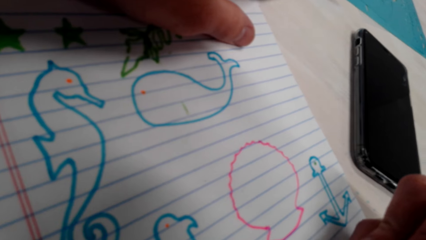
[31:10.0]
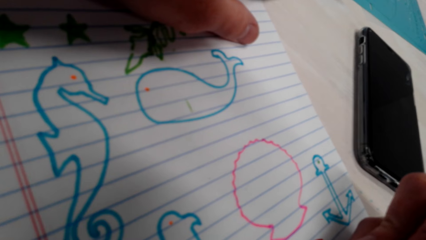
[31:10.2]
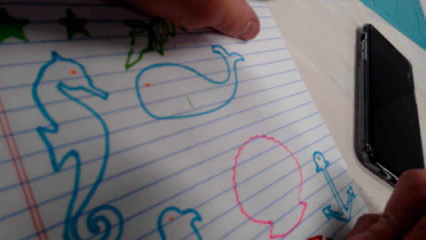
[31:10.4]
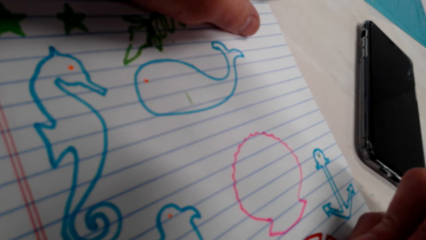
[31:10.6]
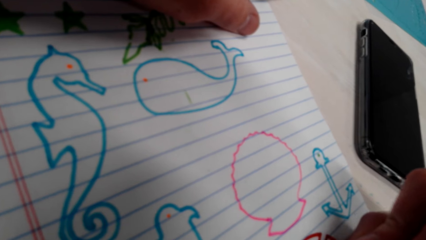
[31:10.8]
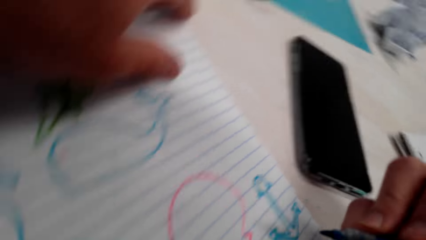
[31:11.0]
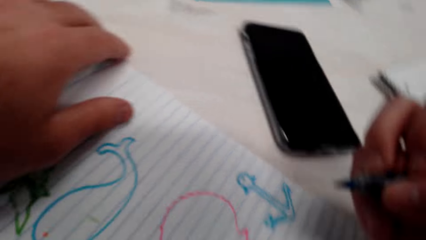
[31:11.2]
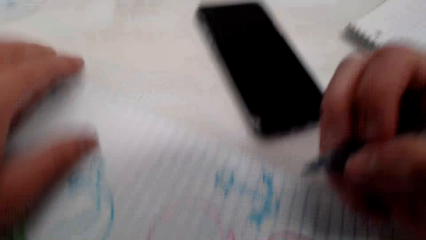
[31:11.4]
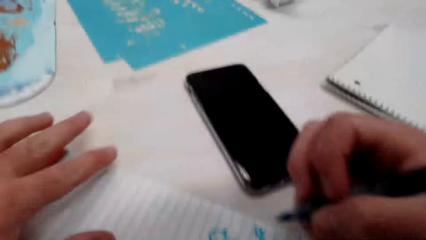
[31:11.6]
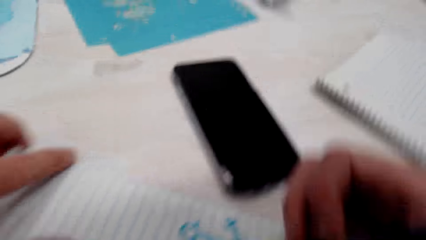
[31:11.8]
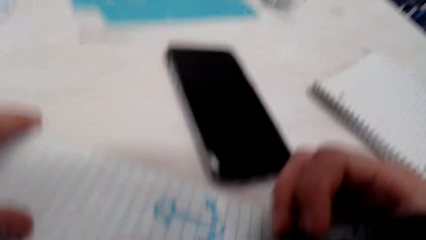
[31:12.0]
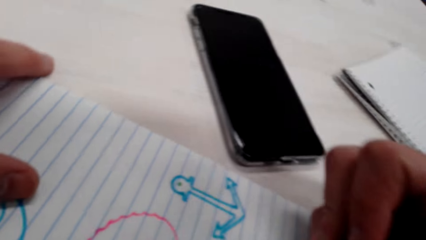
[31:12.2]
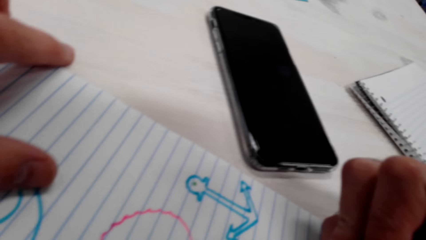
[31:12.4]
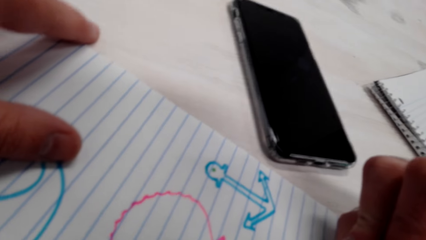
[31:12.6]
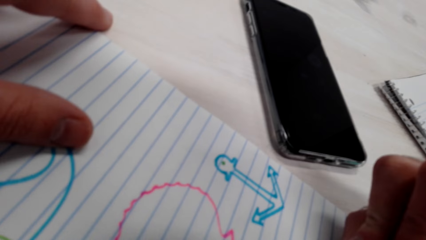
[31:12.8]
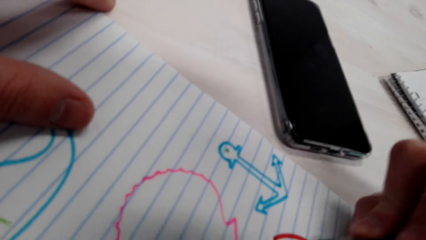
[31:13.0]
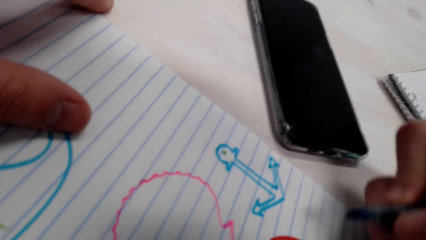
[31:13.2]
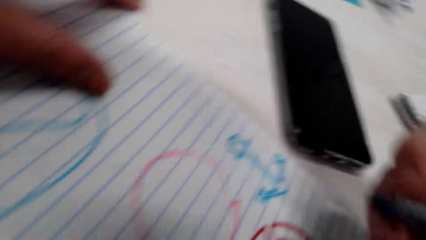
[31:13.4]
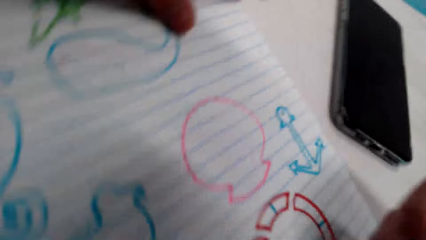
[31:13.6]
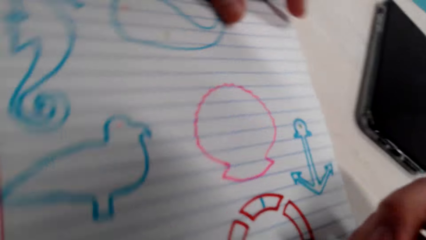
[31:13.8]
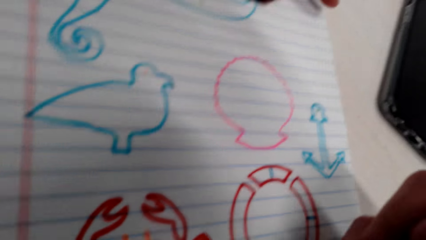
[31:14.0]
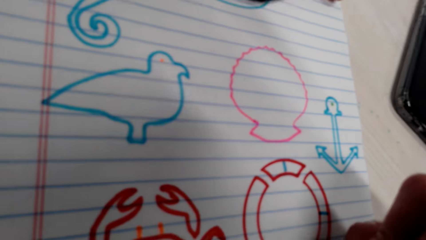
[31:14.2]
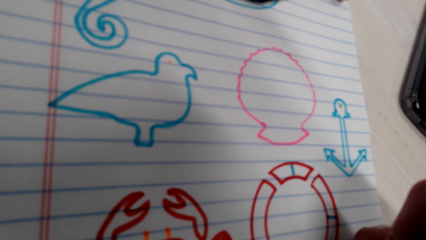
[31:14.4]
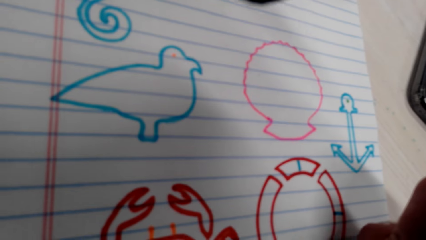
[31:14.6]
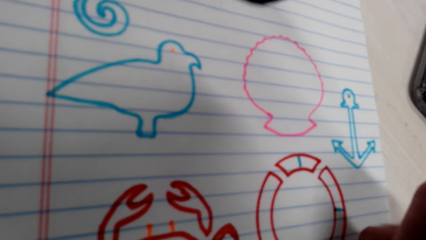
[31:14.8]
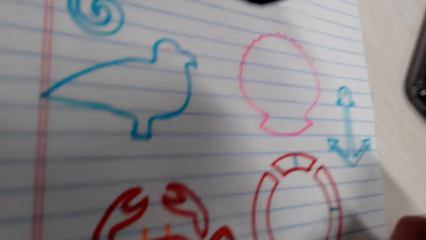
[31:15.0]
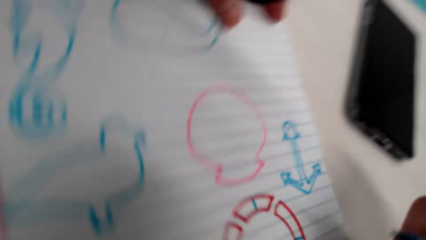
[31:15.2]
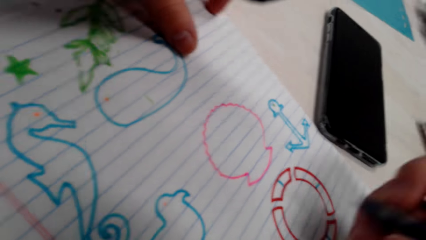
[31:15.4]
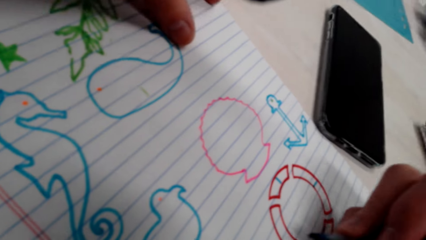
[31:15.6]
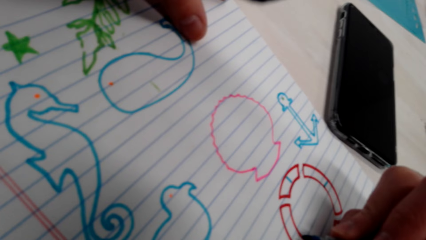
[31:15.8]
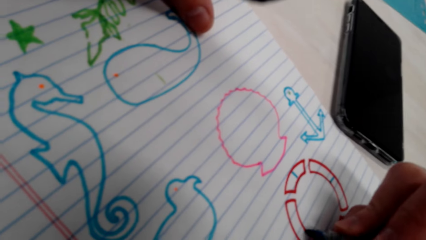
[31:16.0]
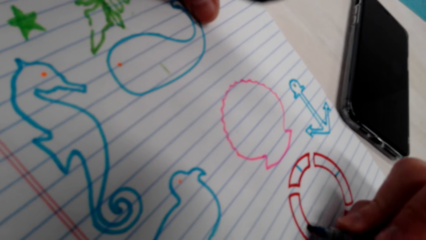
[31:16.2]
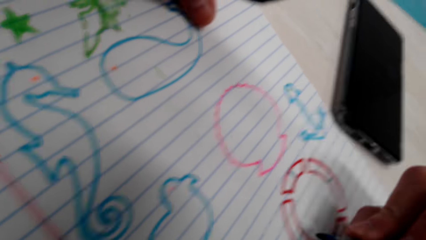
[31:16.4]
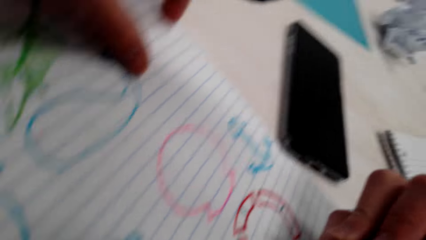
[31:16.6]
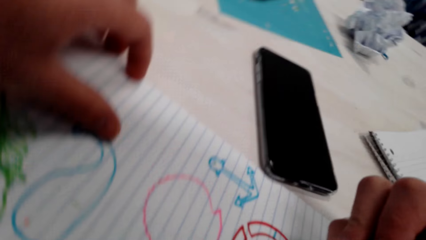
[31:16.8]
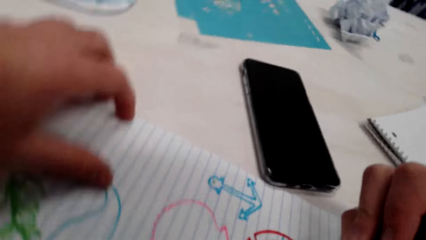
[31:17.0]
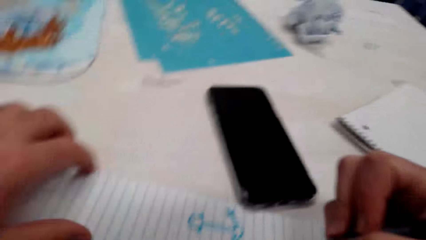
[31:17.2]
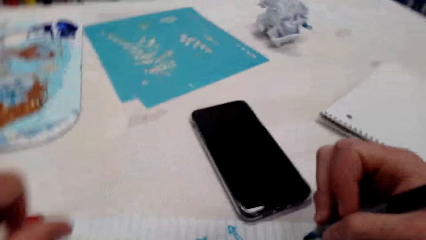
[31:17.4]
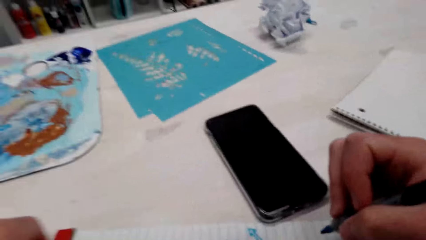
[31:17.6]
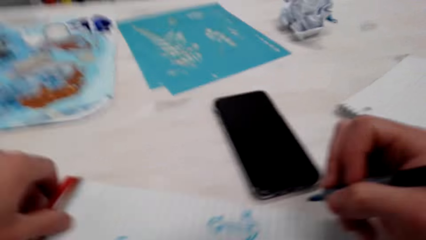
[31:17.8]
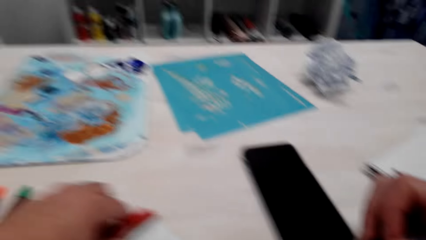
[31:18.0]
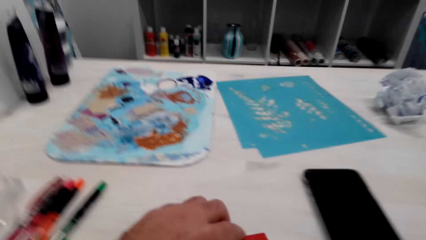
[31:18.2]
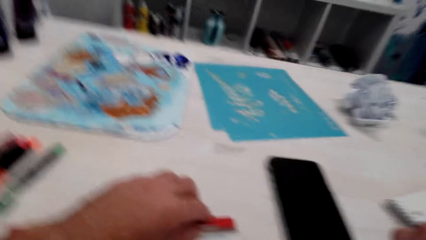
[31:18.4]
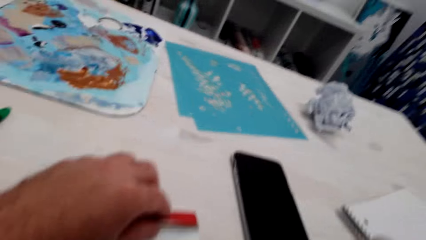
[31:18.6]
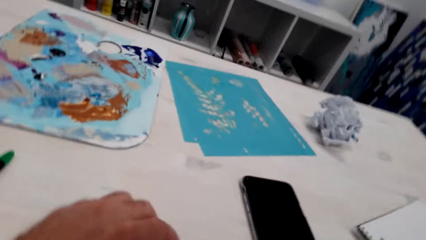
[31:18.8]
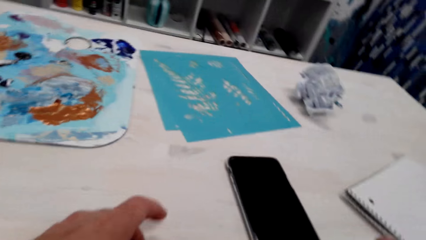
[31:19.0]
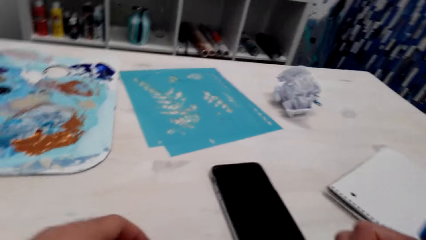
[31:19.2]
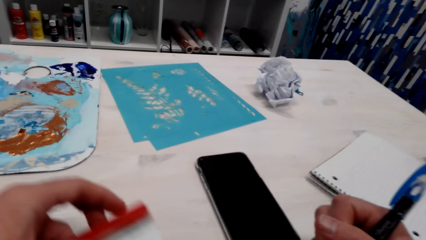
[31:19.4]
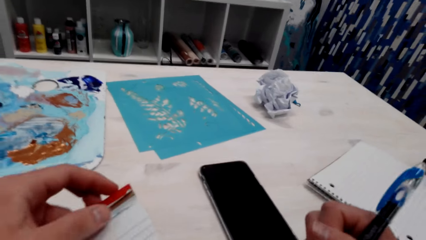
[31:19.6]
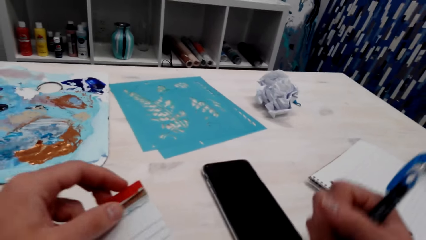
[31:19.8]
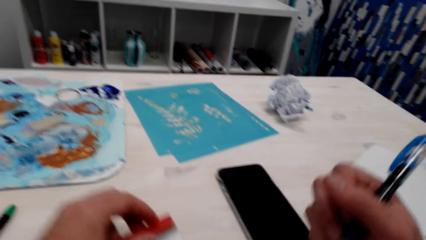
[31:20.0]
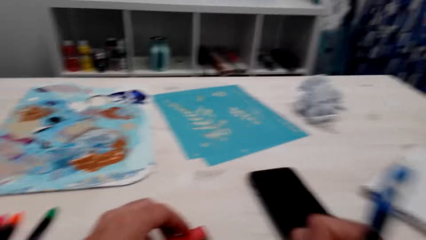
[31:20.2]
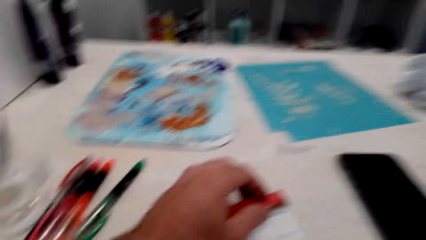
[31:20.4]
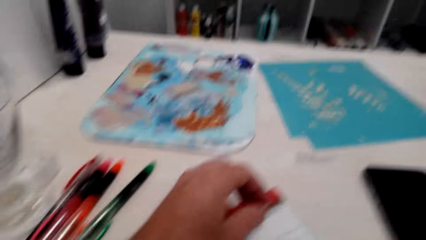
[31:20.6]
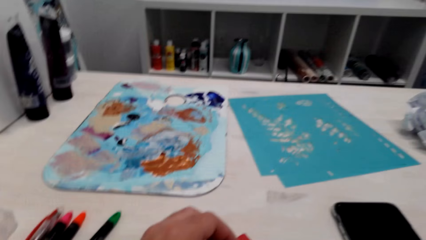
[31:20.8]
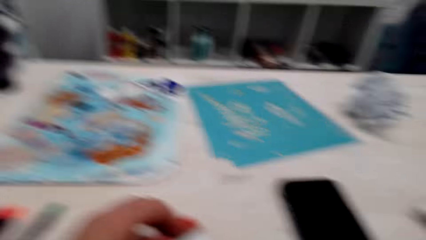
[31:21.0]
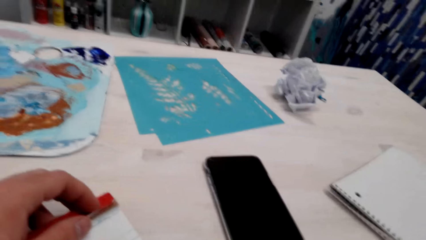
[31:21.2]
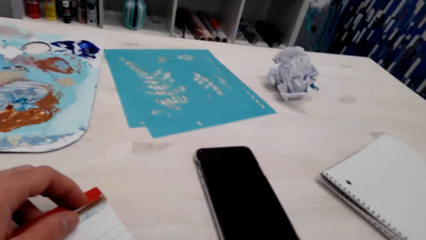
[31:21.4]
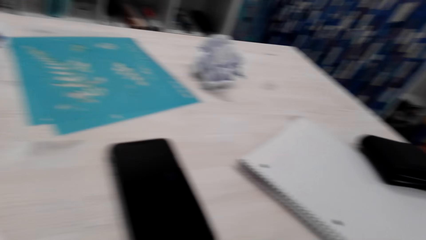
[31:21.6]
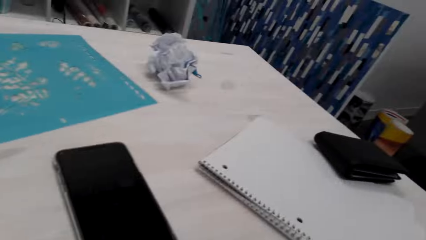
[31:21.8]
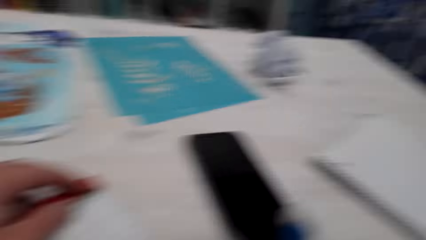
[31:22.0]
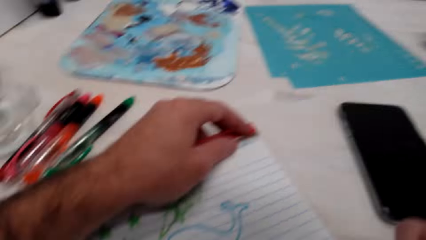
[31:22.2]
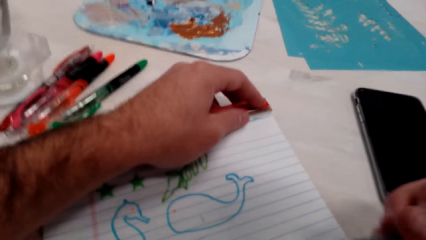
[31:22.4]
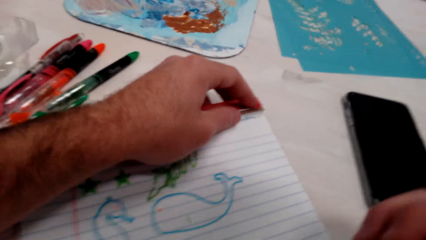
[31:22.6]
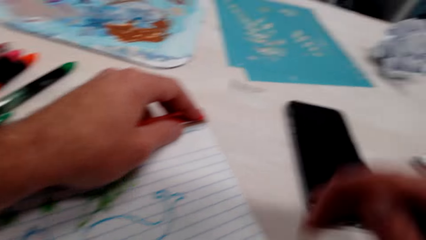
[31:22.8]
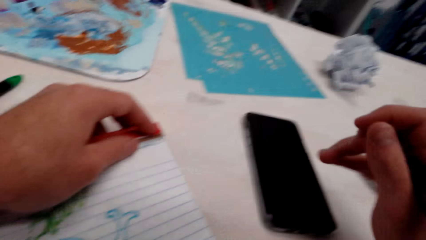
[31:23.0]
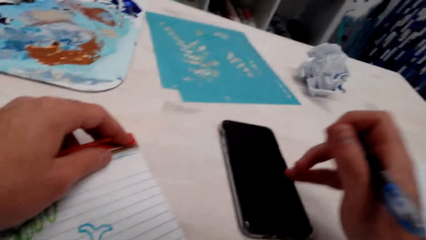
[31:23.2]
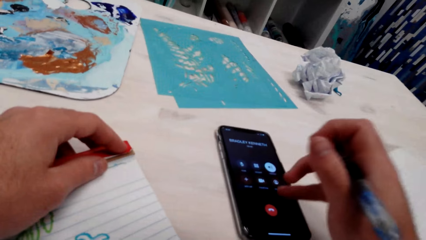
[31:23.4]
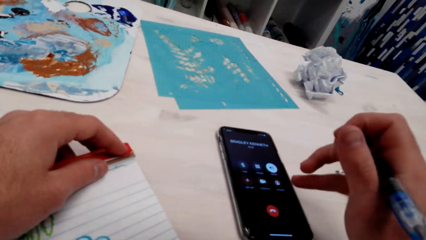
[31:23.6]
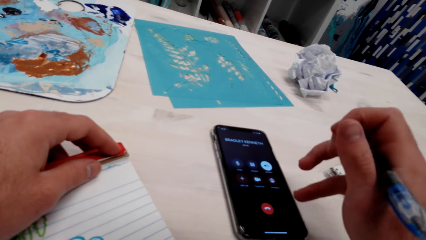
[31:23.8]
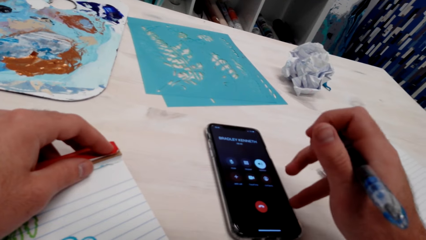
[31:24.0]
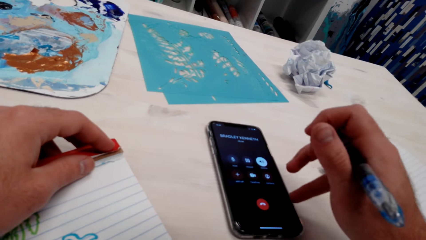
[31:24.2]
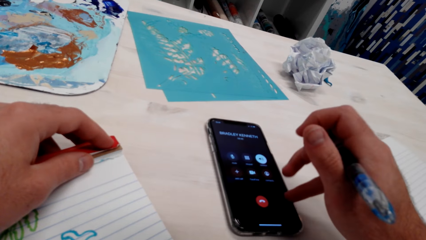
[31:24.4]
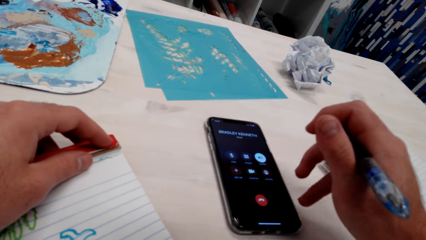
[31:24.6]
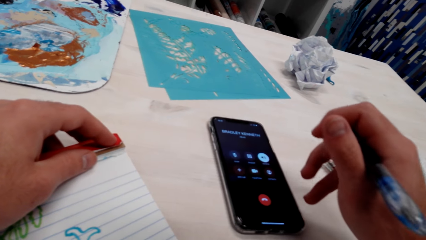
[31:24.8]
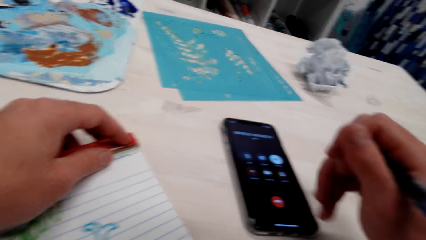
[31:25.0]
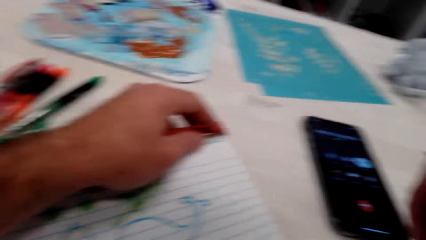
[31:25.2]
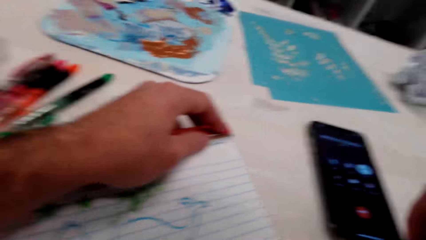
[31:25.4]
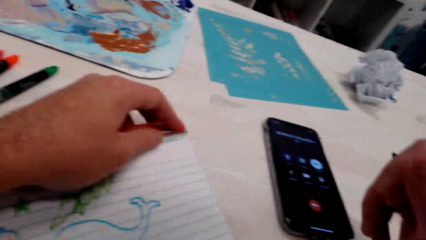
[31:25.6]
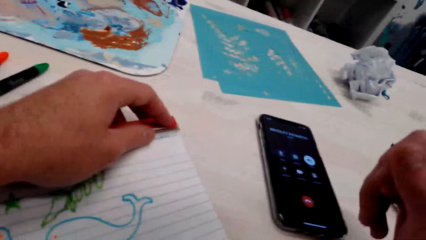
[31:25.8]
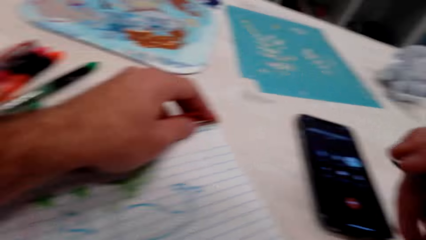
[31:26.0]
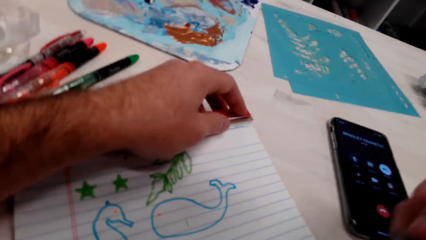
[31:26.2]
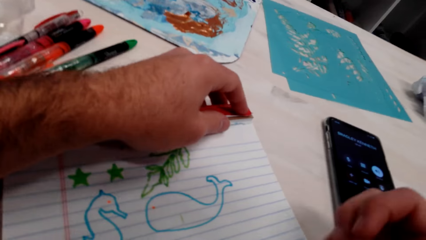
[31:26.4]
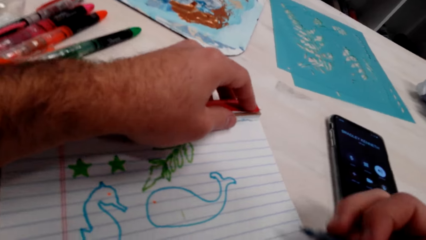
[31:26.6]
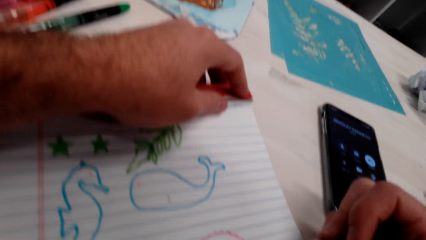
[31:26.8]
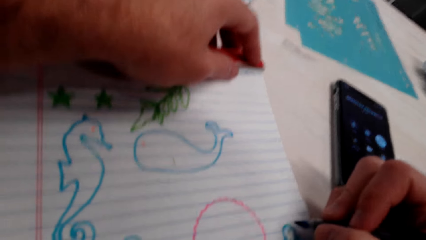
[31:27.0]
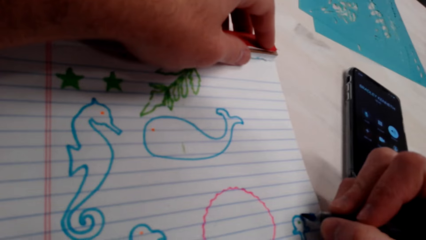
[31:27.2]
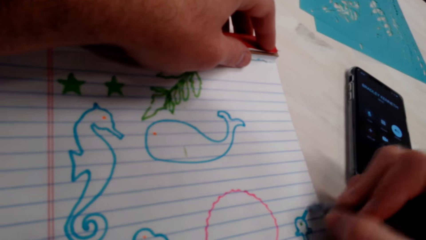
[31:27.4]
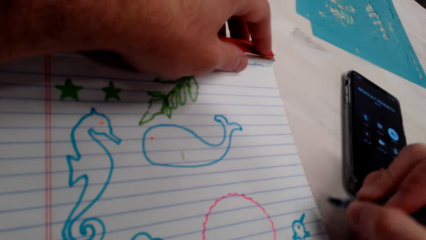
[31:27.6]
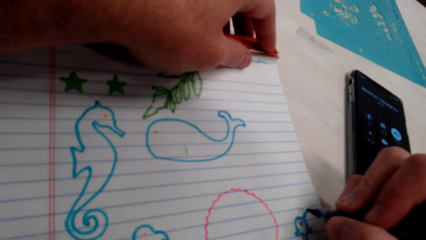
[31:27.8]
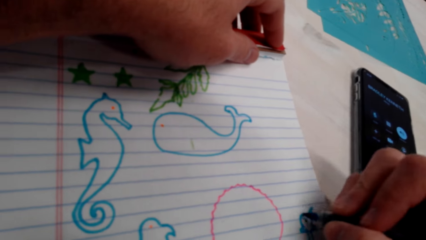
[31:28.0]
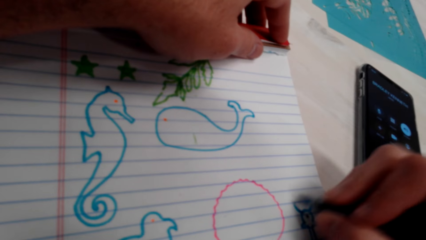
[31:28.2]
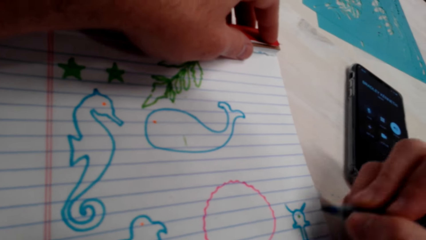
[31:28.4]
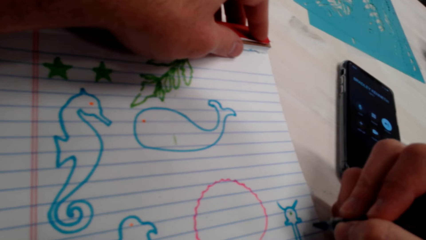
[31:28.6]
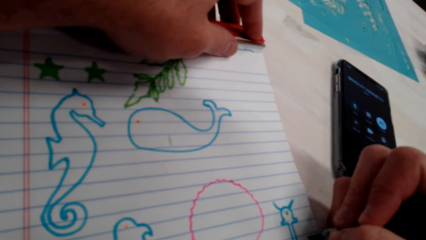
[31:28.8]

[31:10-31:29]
The camera wearer draws on the paper.
